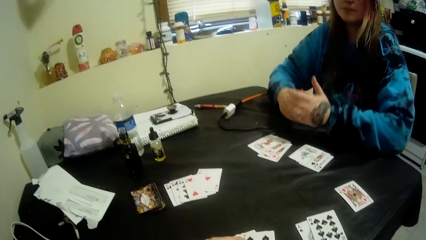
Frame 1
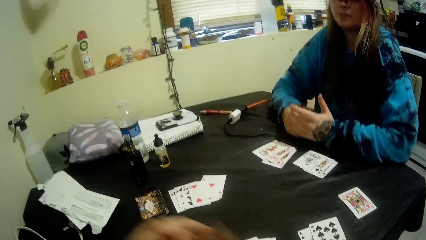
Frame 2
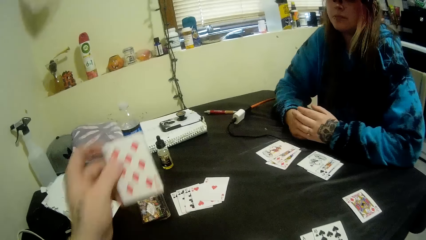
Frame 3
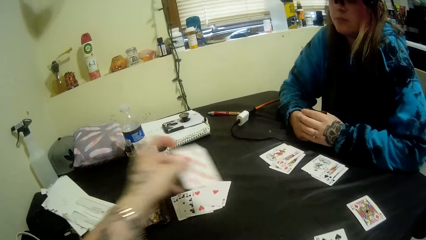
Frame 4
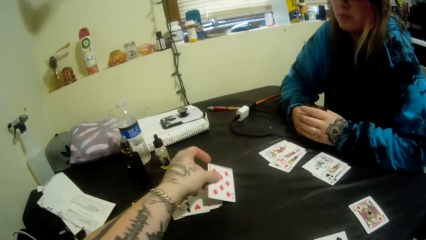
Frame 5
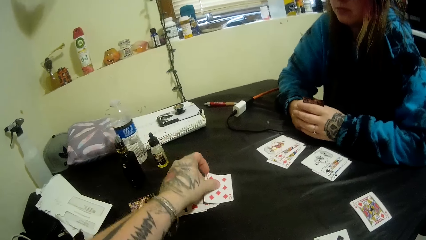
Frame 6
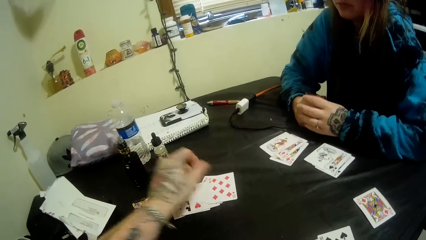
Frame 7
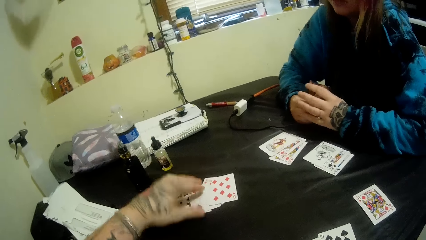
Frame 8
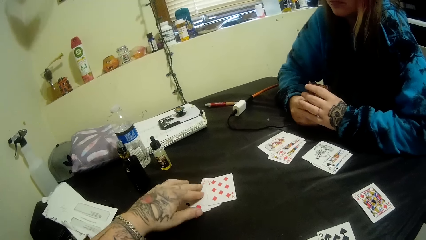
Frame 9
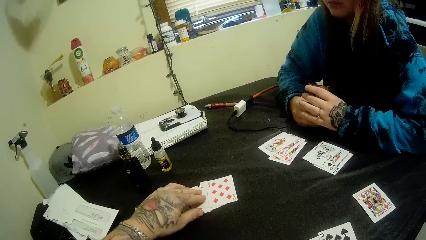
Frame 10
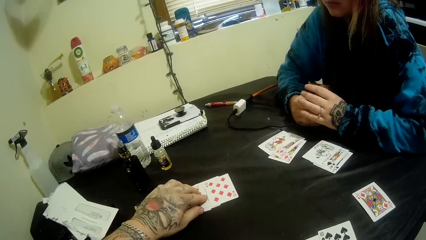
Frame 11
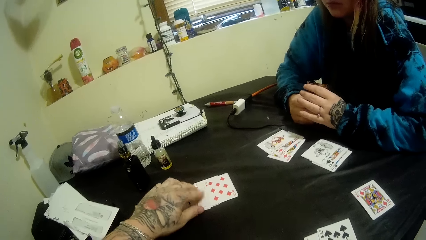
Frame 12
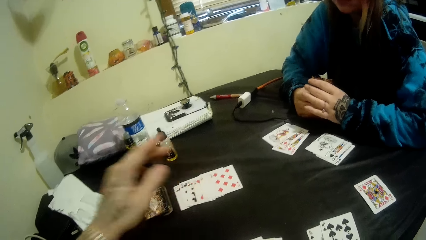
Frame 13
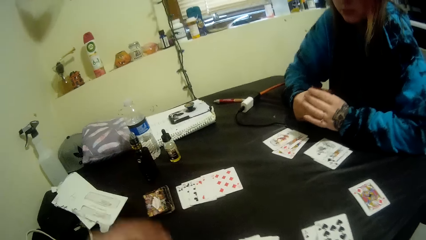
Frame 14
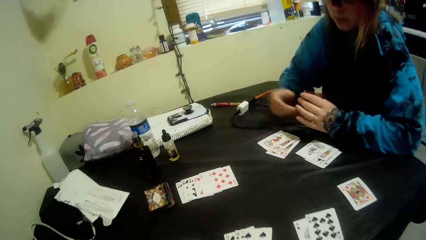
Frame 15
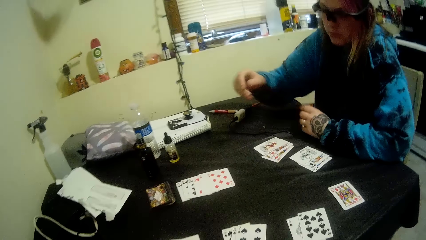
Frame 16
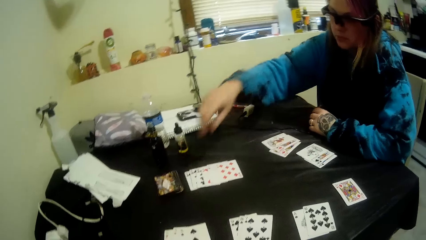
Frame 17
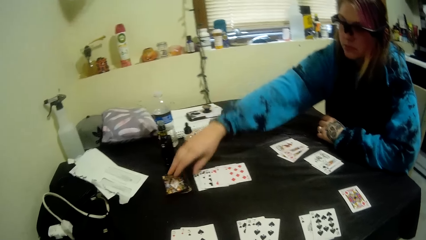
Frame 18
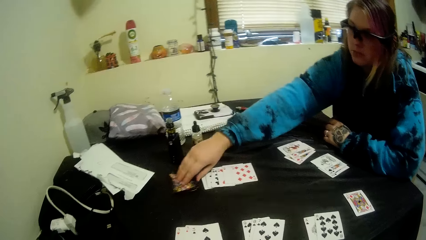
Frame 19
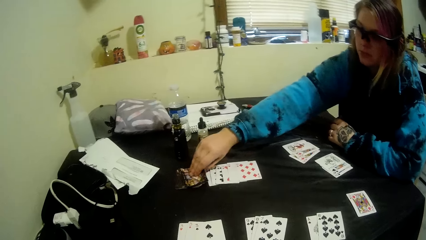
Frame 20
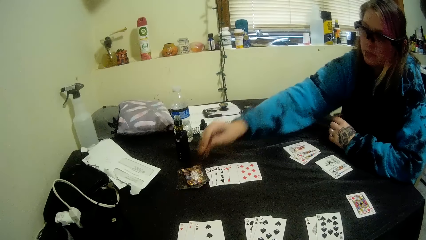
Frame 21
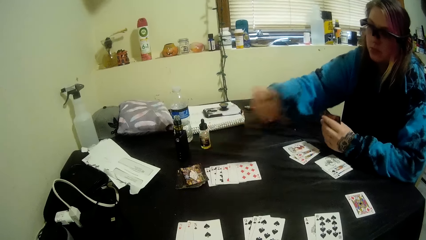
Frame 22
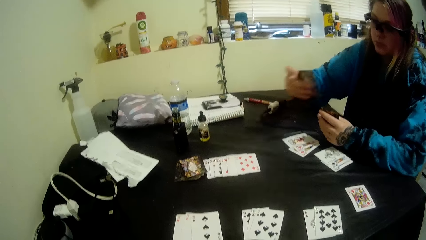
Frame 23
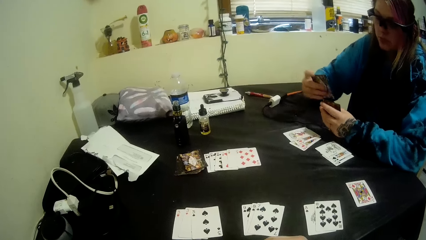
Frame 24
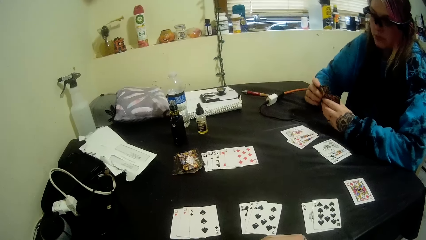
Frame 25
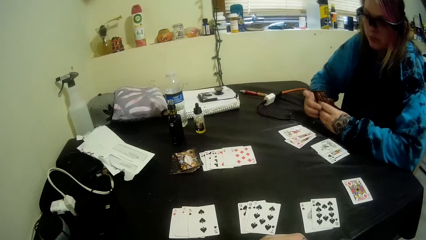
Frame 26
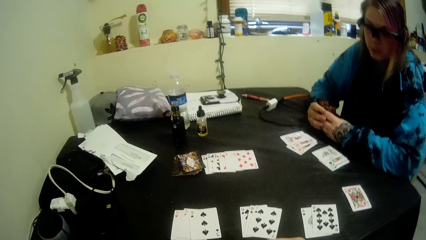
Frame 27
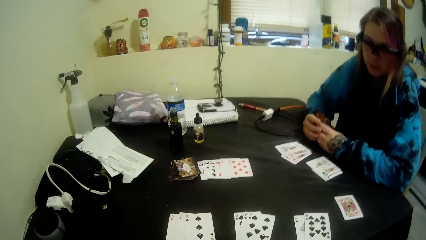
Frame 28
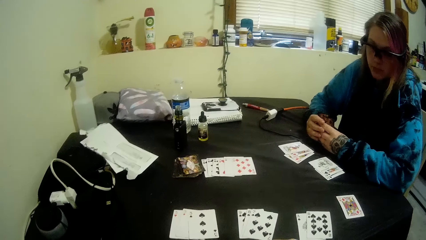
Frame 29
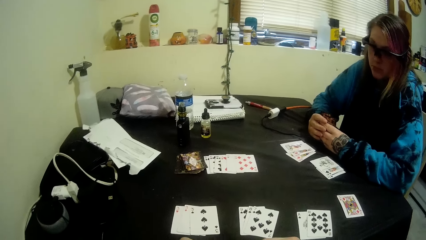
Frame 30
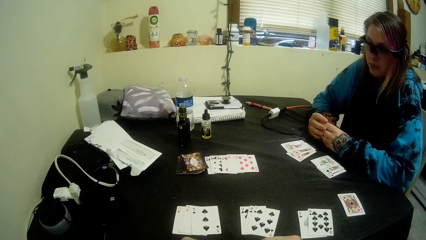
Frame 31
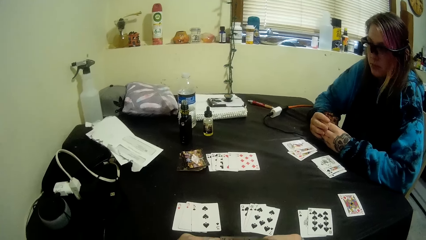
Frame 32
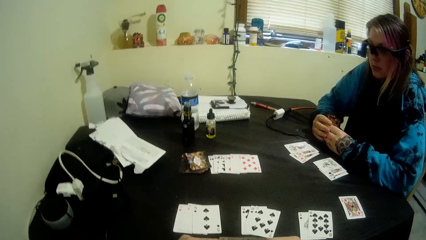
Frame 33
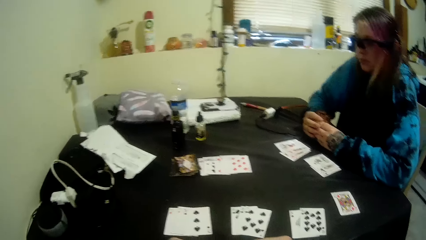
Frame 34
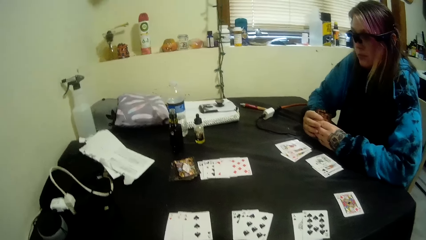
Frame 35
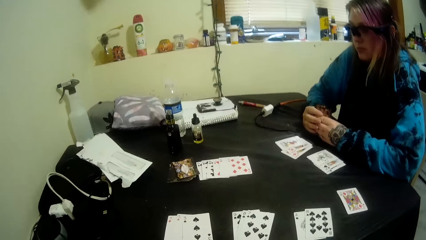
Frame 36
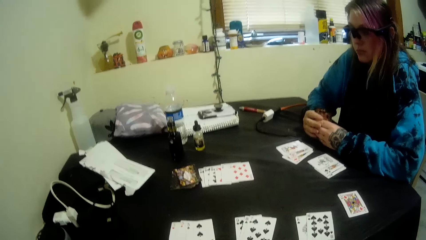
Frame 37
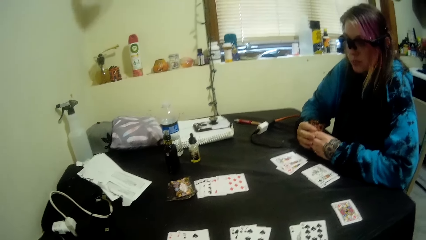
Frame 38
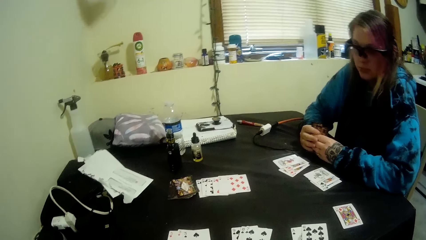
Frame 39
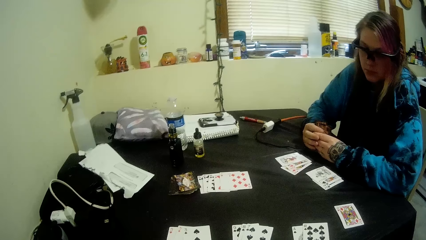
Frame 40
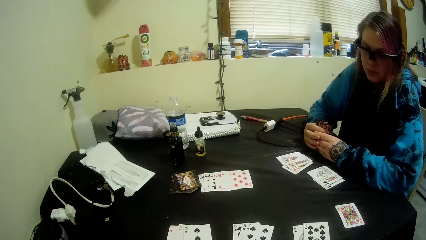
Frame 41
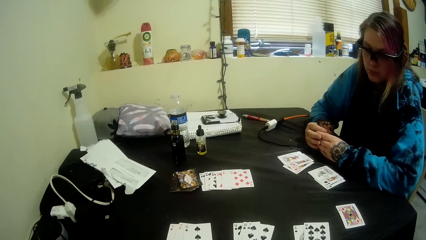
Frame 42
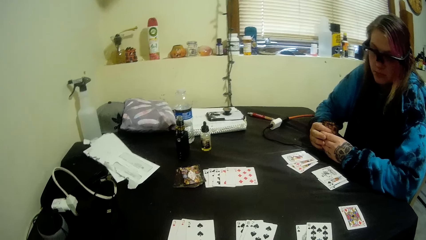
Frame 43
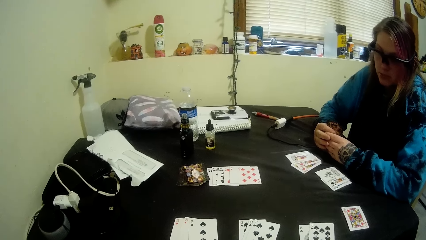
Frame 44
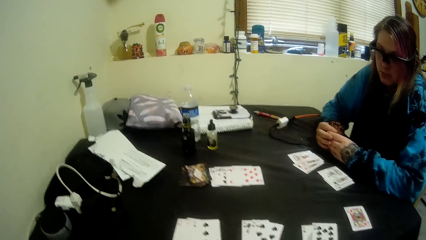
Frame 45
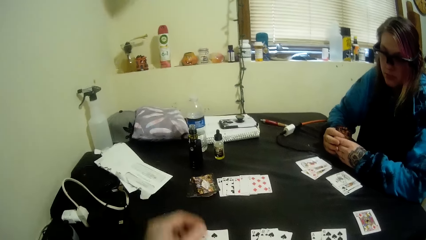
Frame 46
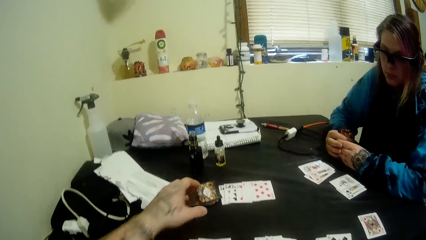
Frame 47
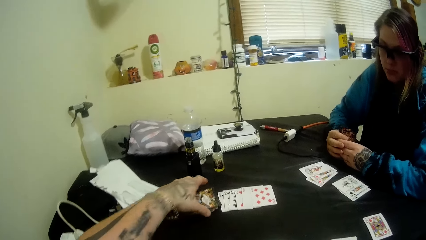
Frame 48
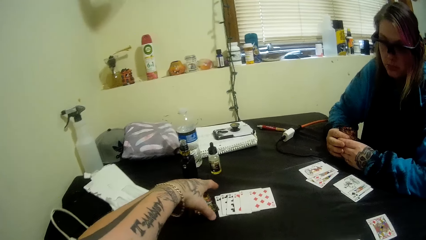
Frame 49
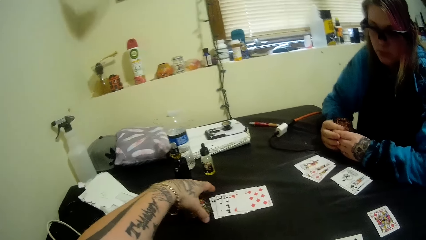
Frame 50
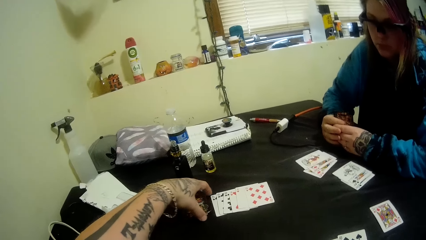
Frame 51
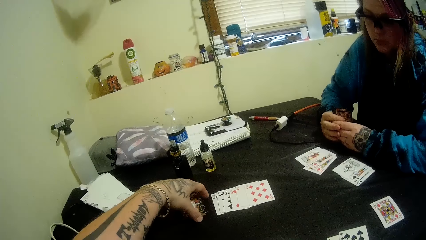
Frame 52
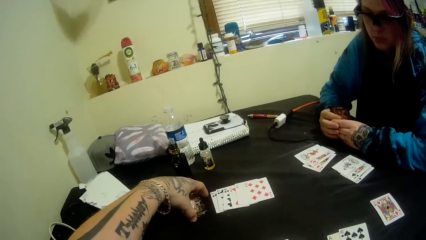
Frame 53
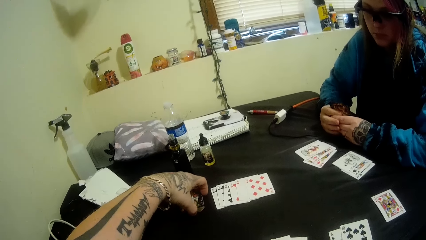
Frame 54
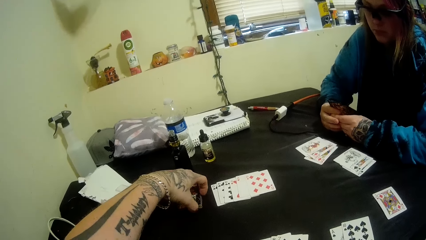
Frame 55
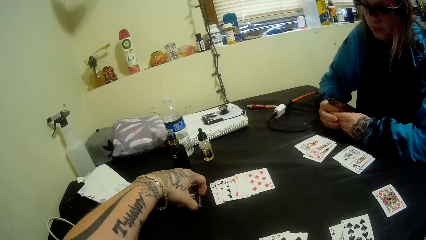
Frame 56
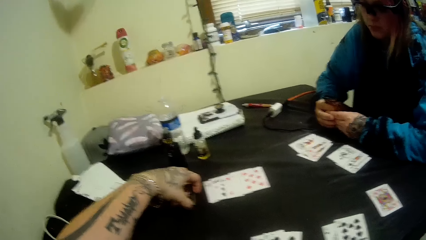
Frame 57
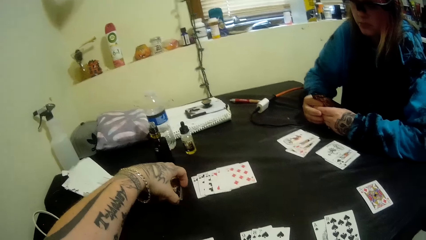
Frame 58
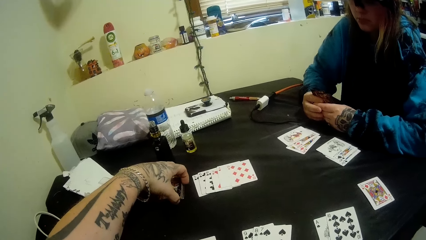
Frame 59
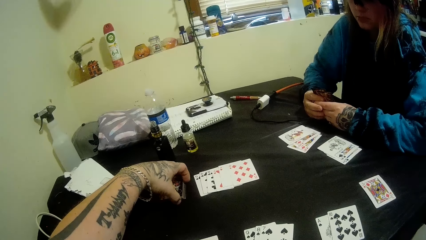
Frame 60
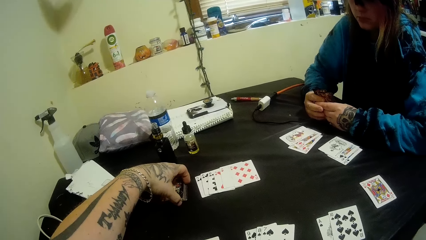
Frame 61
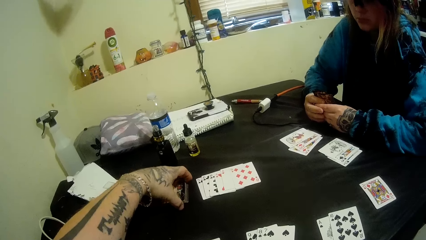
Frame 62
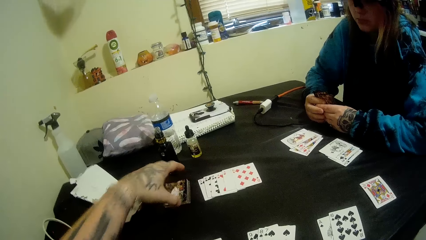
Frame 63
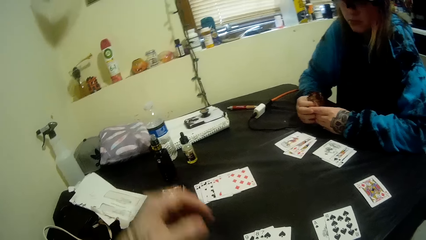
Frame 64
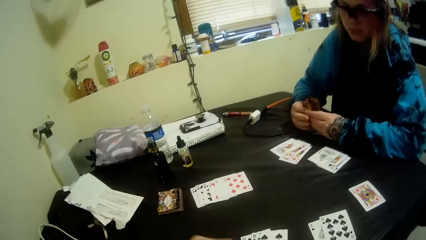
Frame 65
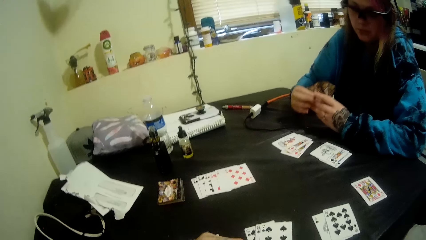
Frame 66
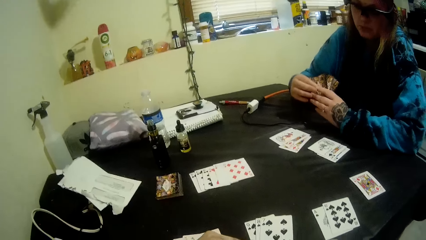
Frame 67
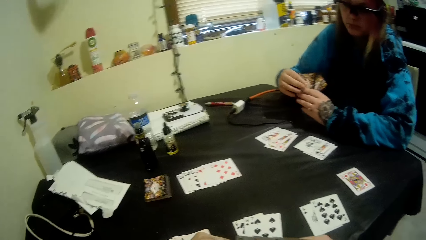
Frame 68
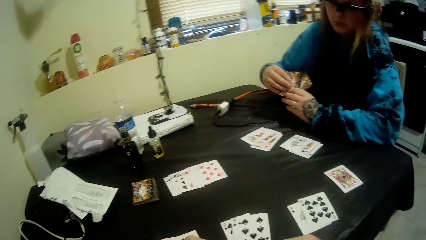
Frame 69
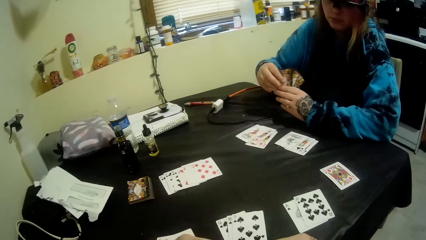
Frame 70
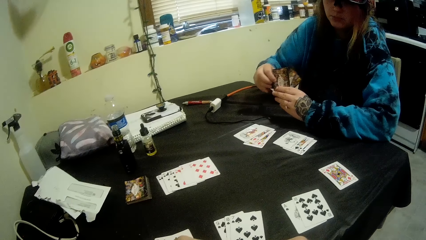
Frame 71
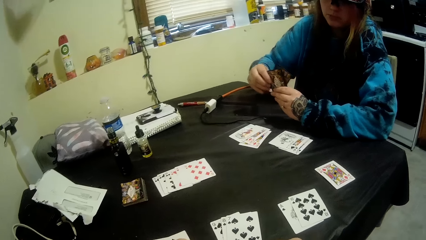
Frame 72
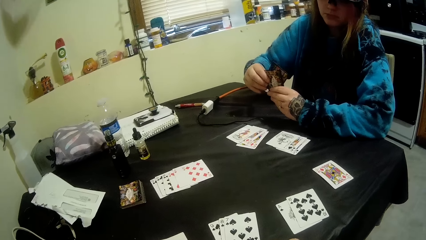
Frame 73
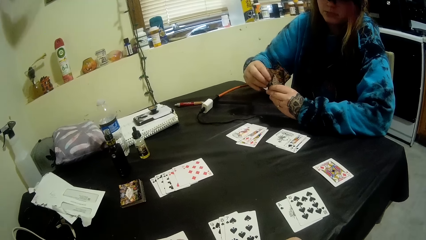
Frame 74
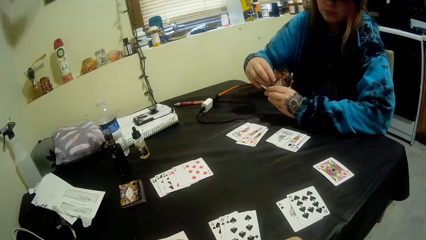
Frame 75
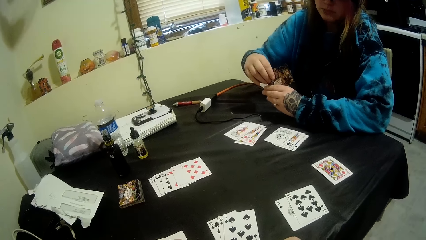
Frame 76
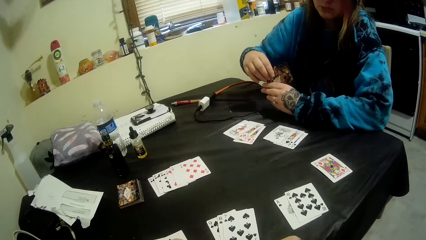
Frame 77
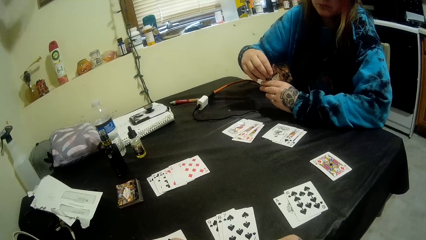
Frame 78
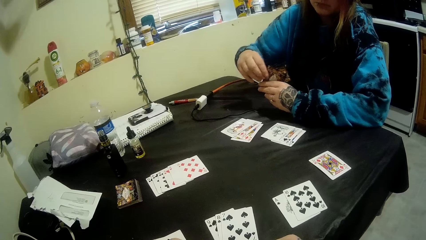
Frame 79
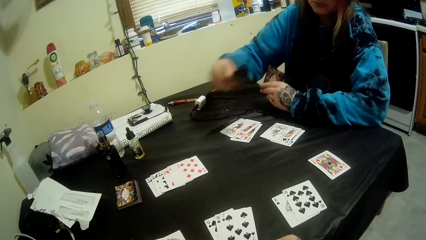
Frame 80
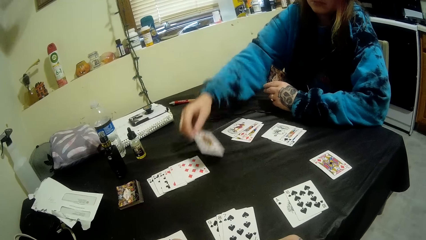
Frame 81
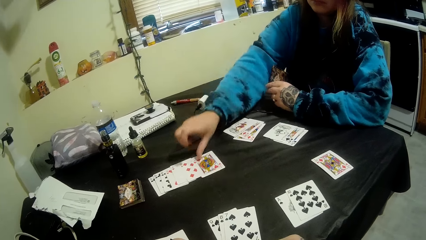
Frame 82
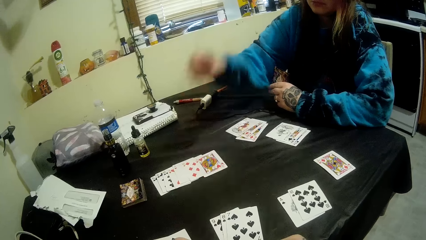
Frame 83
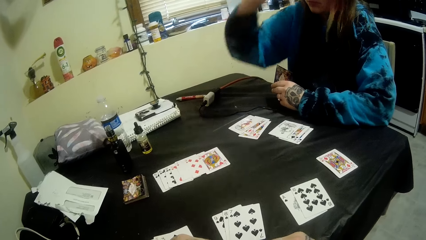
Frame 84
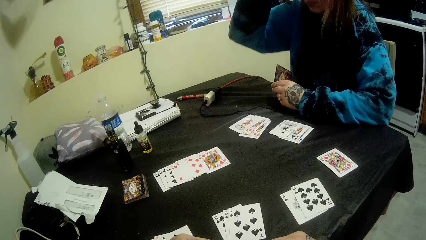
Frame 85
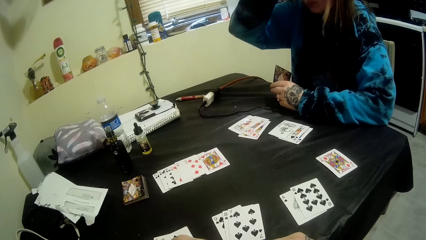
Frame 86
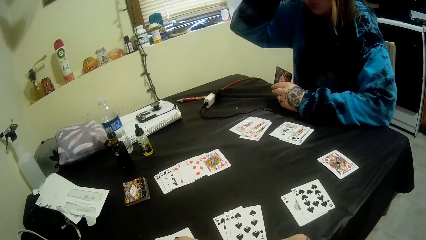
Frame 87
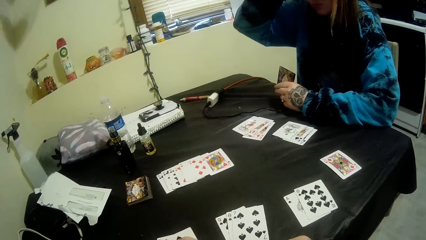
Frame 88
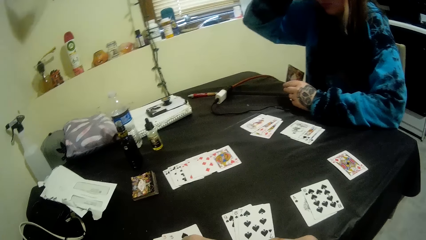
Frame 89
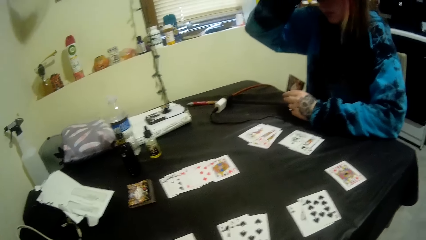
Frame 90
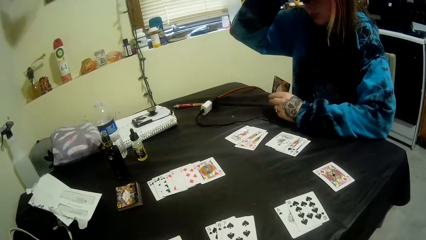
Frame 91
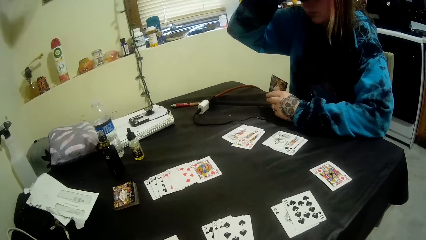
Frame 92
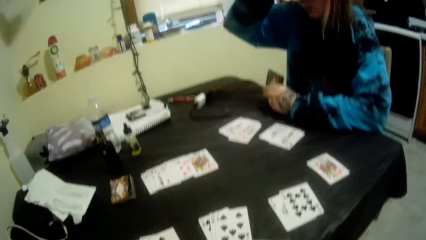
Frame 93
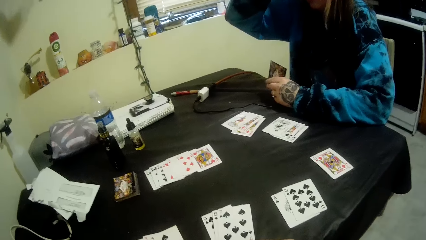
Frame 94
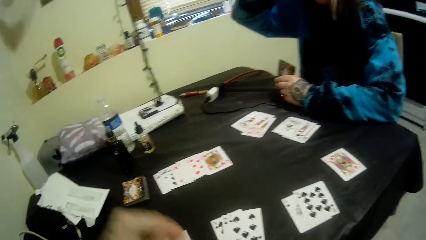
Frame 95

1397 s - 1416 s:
The woman wipes the mouth. The camera wearer puts another card on the table with his left hand. He touches the card. The woman picks up another card on the table with her right hand. The camera wearer adjusts the cards on the table with his left hand. The woman holds cards. She puts another card on the table with her right hand. She scratches her hair.
